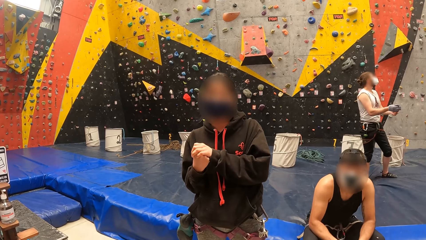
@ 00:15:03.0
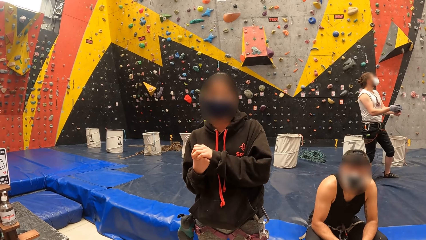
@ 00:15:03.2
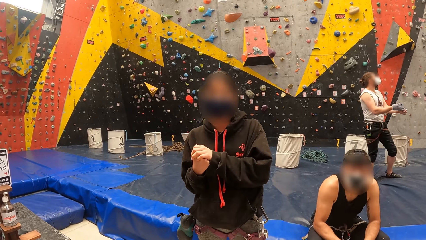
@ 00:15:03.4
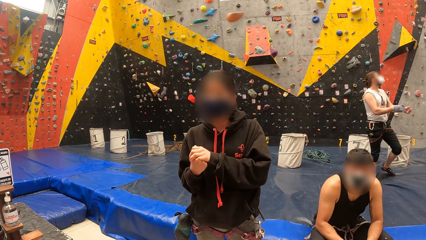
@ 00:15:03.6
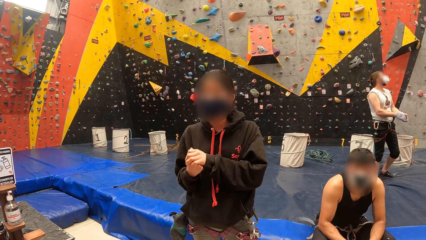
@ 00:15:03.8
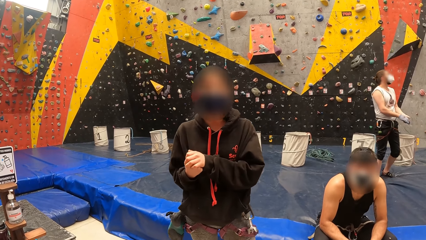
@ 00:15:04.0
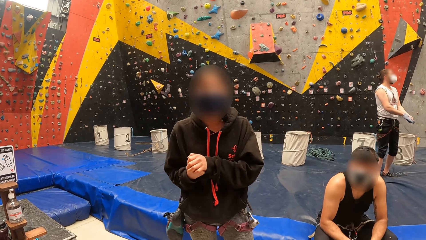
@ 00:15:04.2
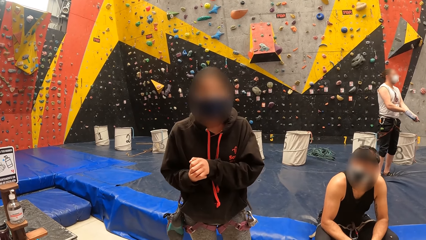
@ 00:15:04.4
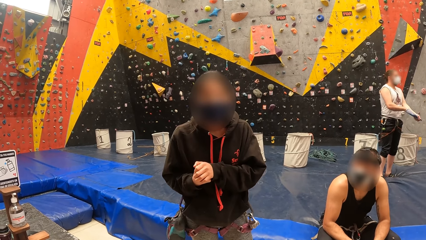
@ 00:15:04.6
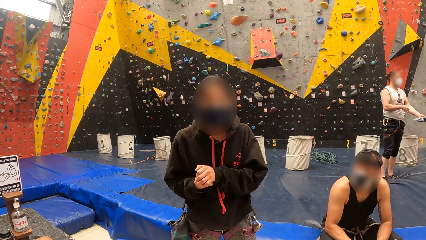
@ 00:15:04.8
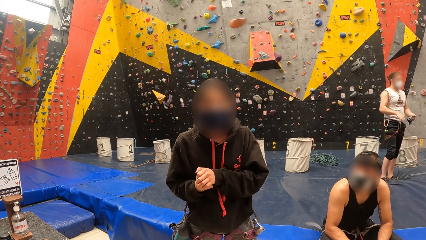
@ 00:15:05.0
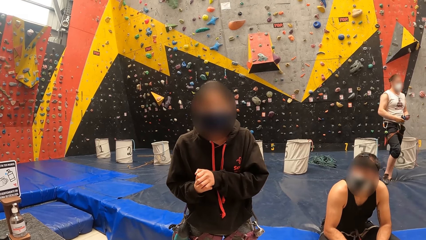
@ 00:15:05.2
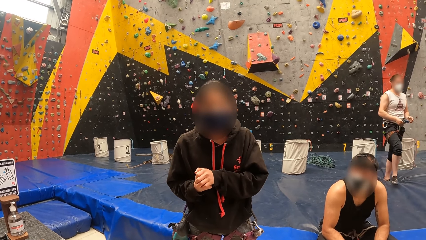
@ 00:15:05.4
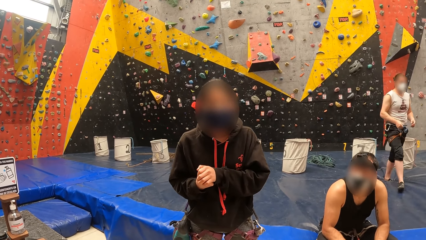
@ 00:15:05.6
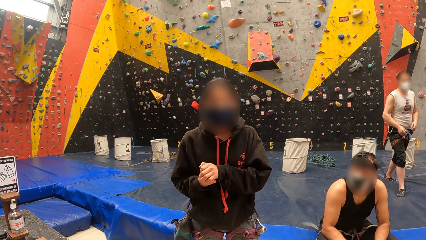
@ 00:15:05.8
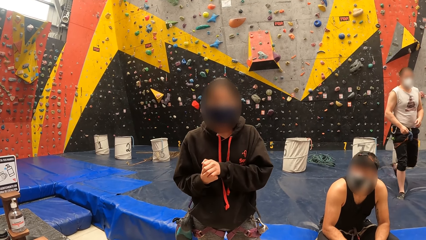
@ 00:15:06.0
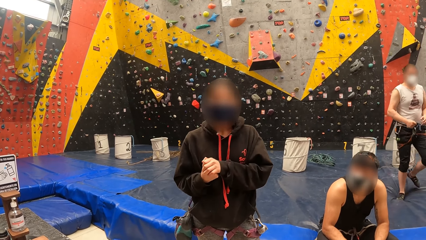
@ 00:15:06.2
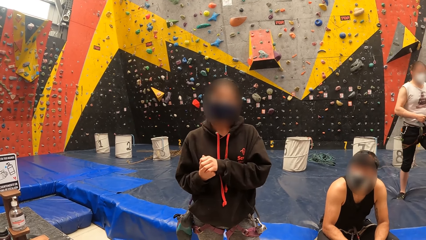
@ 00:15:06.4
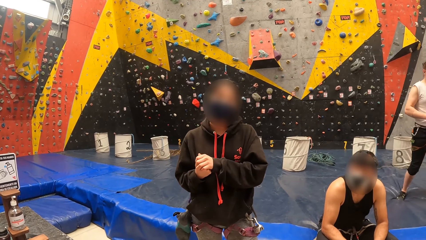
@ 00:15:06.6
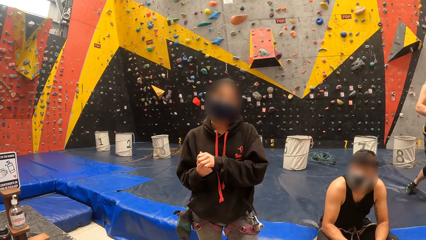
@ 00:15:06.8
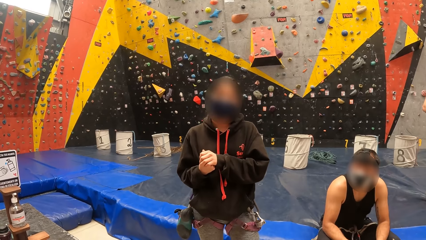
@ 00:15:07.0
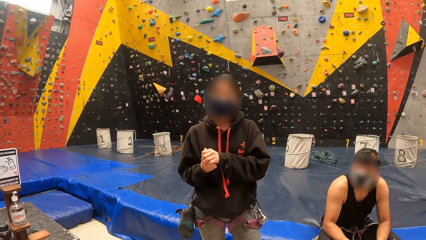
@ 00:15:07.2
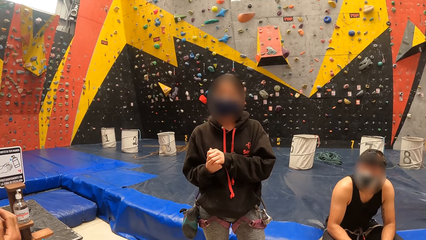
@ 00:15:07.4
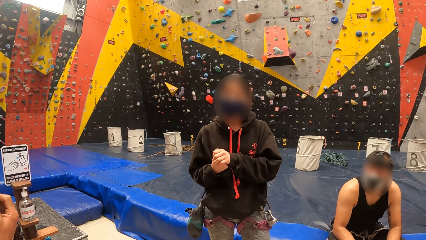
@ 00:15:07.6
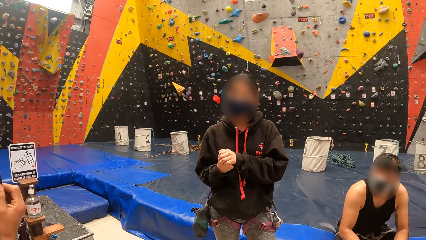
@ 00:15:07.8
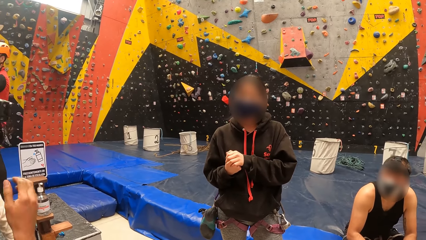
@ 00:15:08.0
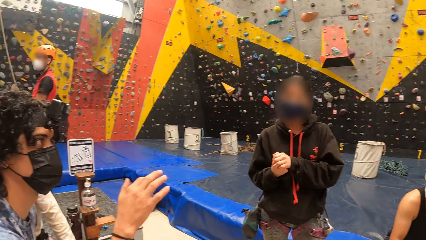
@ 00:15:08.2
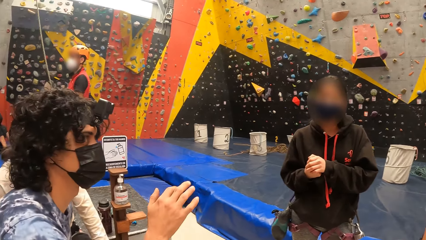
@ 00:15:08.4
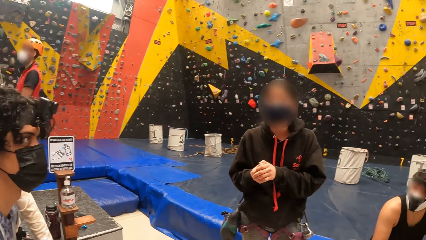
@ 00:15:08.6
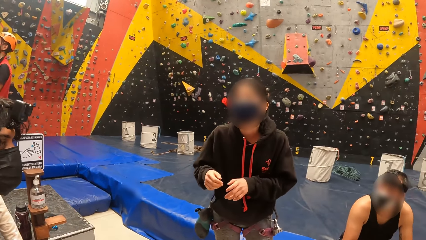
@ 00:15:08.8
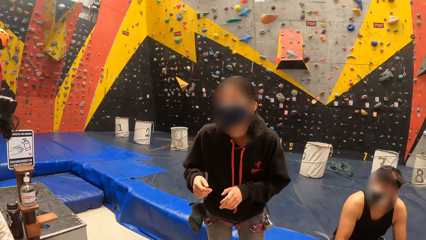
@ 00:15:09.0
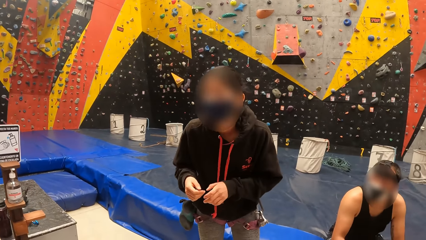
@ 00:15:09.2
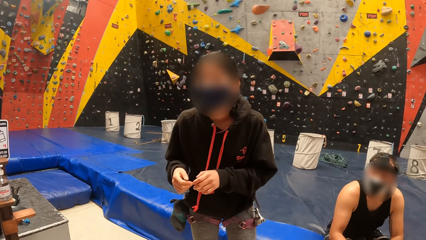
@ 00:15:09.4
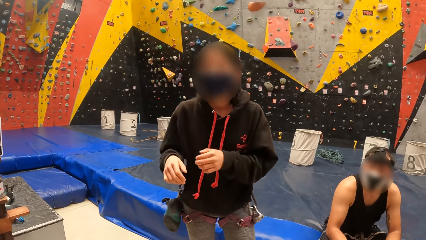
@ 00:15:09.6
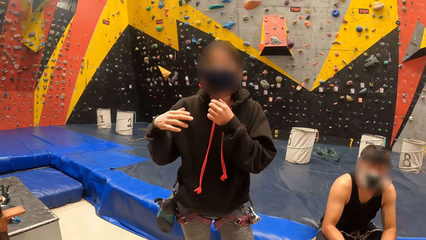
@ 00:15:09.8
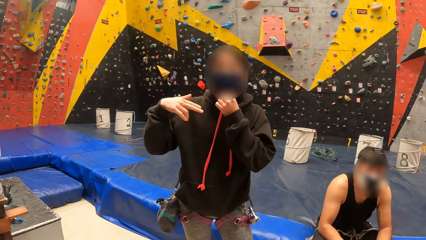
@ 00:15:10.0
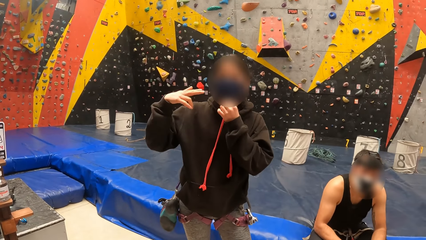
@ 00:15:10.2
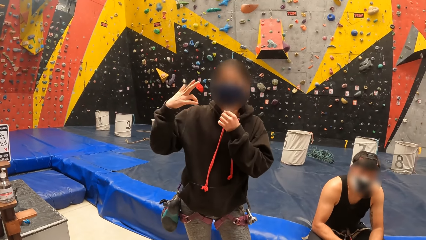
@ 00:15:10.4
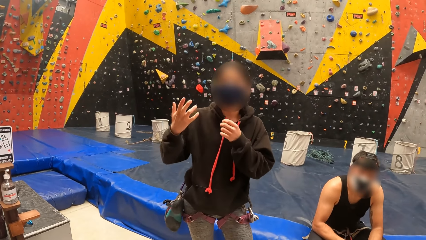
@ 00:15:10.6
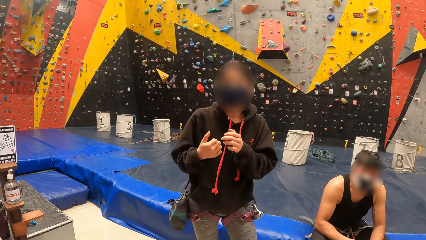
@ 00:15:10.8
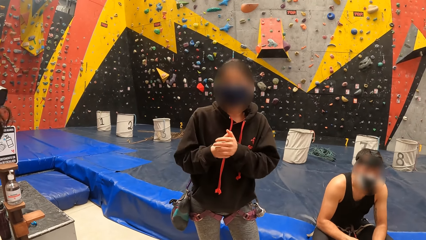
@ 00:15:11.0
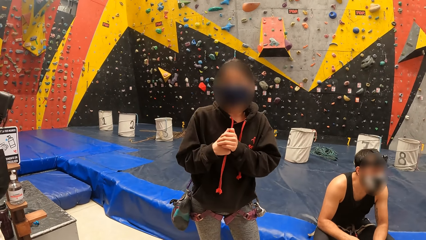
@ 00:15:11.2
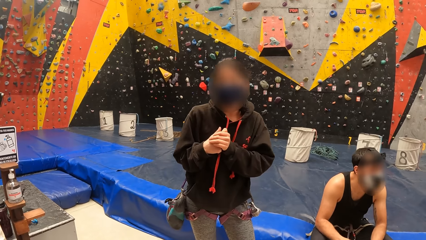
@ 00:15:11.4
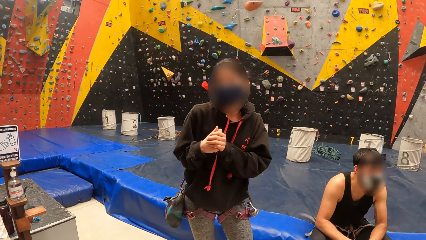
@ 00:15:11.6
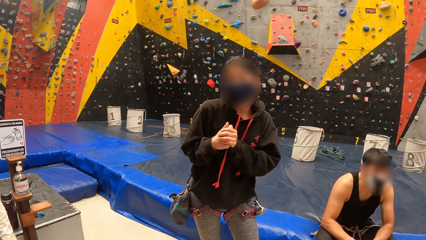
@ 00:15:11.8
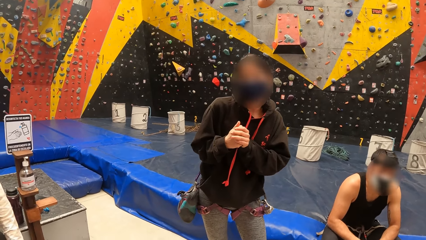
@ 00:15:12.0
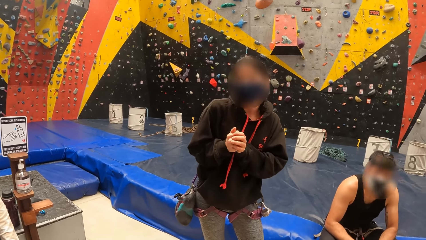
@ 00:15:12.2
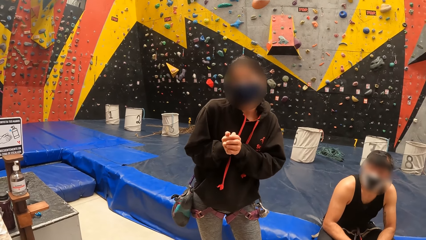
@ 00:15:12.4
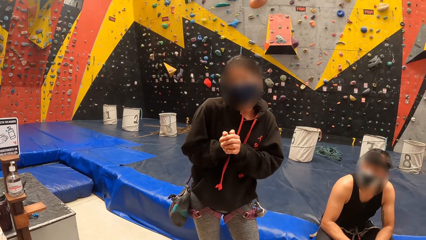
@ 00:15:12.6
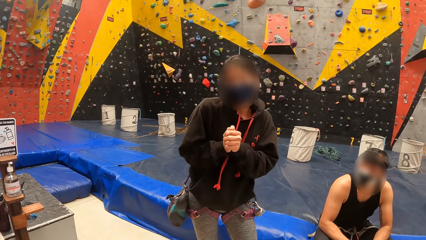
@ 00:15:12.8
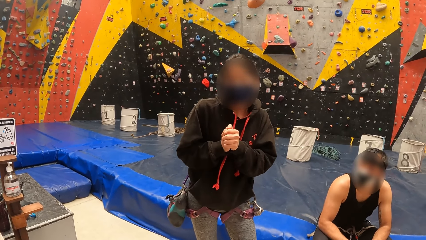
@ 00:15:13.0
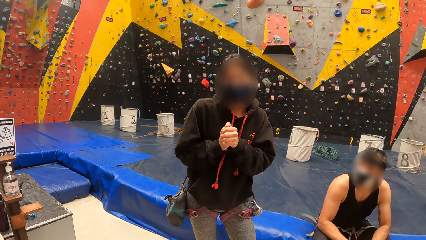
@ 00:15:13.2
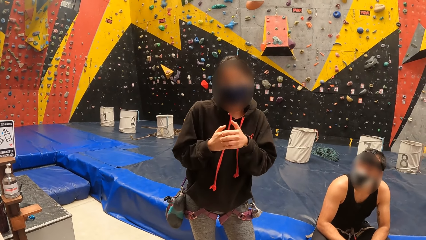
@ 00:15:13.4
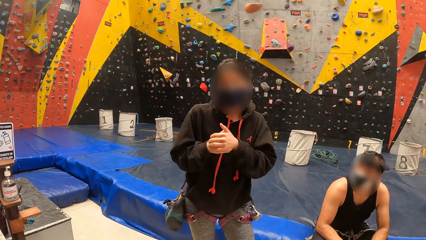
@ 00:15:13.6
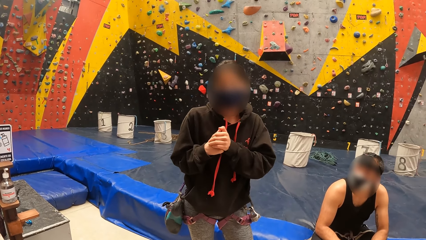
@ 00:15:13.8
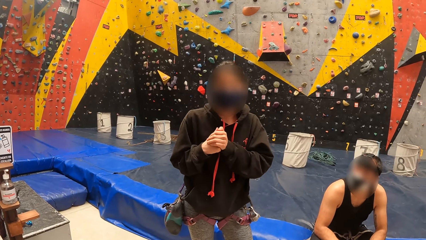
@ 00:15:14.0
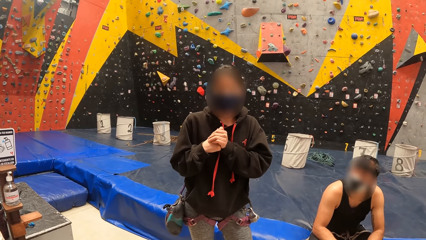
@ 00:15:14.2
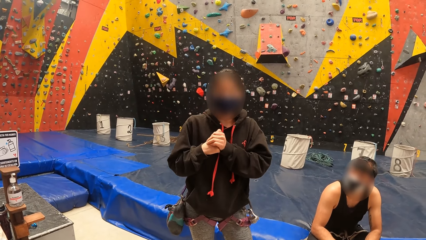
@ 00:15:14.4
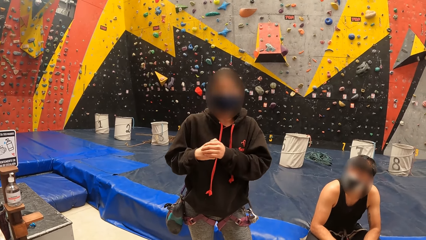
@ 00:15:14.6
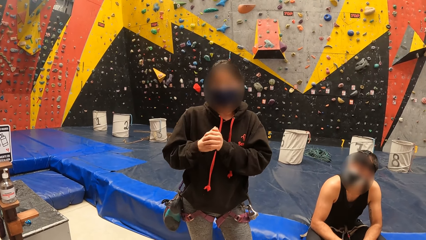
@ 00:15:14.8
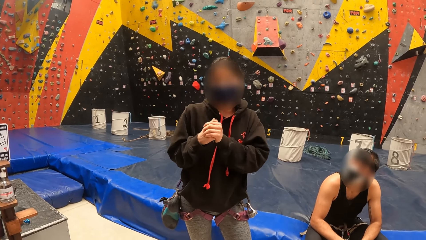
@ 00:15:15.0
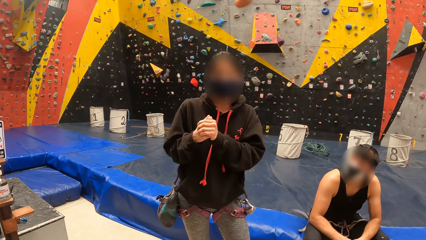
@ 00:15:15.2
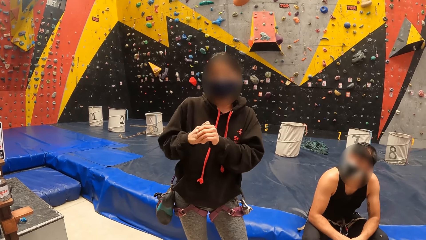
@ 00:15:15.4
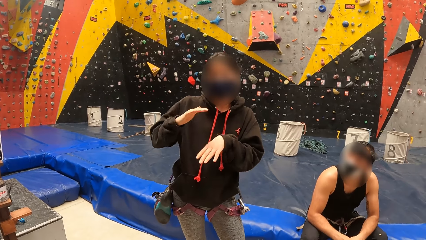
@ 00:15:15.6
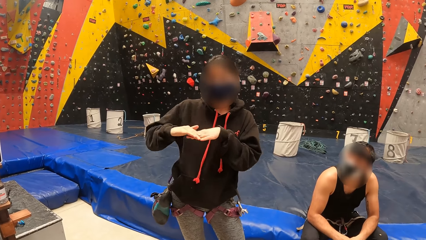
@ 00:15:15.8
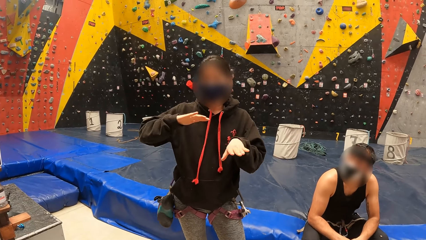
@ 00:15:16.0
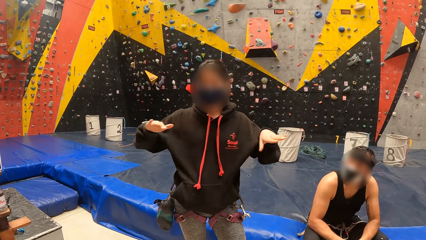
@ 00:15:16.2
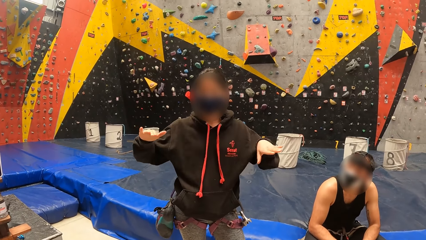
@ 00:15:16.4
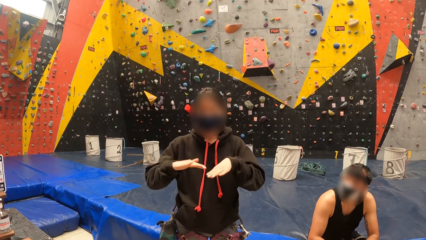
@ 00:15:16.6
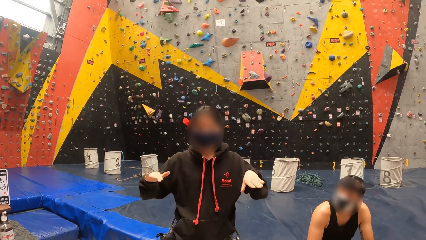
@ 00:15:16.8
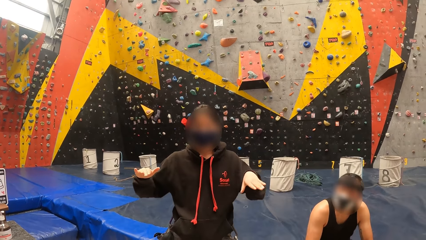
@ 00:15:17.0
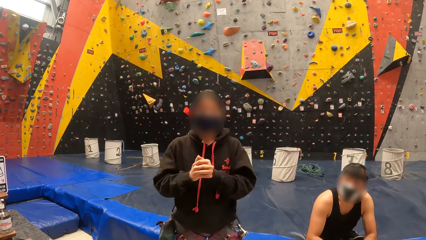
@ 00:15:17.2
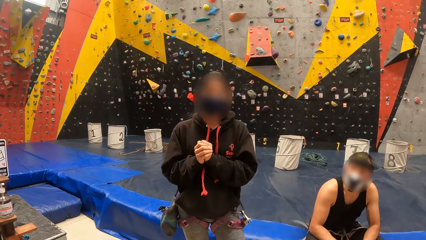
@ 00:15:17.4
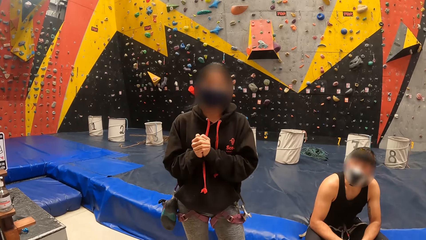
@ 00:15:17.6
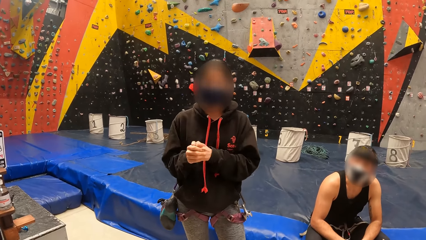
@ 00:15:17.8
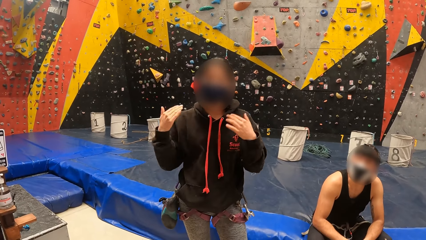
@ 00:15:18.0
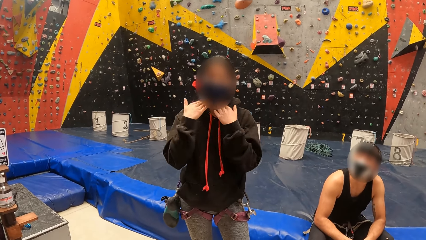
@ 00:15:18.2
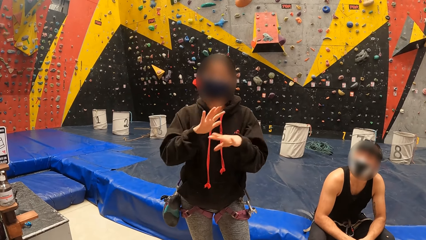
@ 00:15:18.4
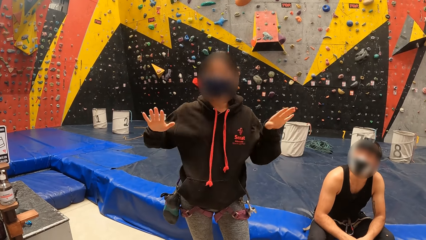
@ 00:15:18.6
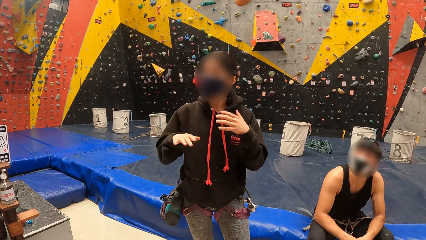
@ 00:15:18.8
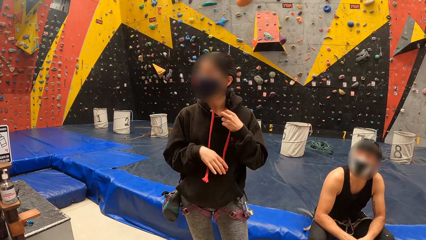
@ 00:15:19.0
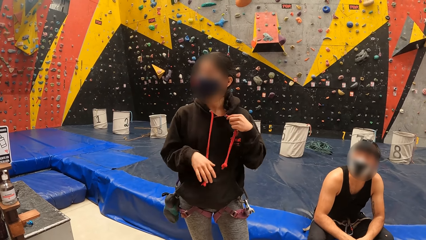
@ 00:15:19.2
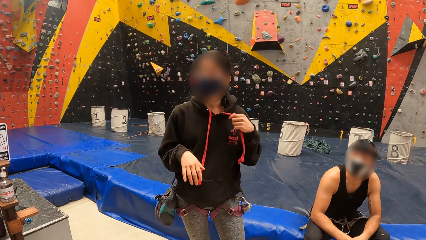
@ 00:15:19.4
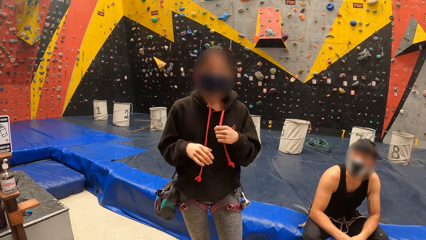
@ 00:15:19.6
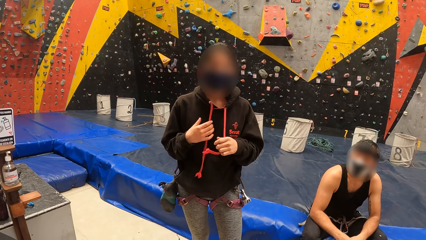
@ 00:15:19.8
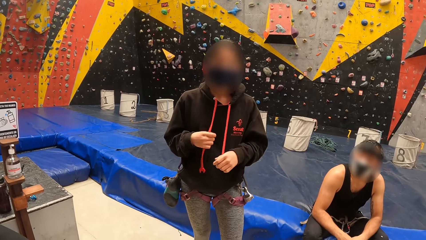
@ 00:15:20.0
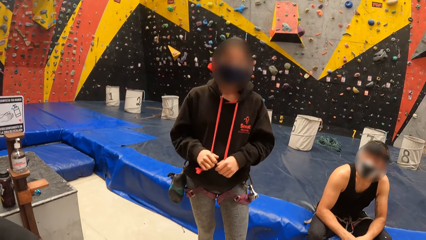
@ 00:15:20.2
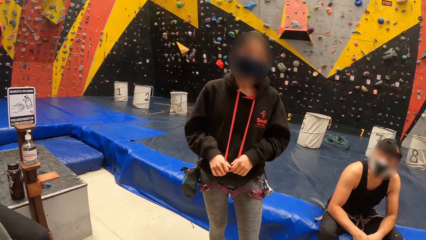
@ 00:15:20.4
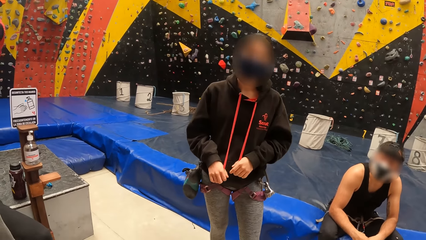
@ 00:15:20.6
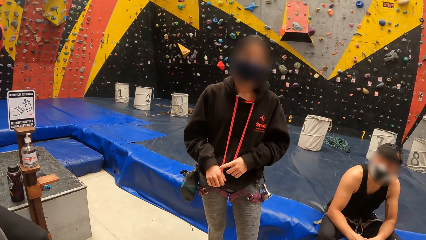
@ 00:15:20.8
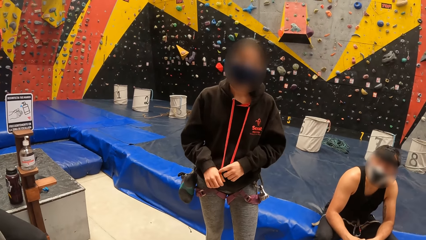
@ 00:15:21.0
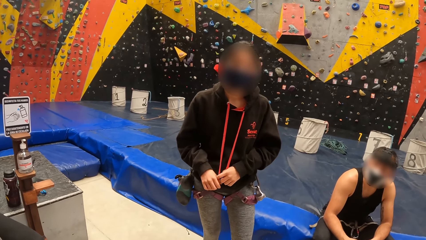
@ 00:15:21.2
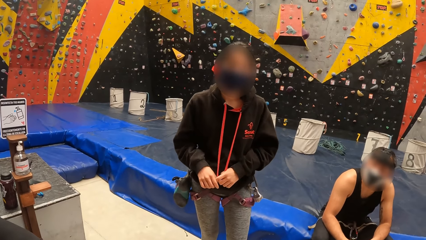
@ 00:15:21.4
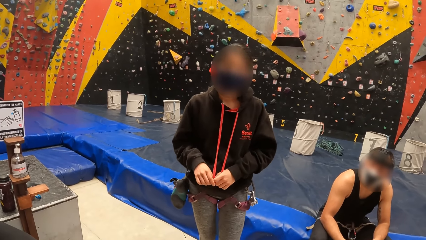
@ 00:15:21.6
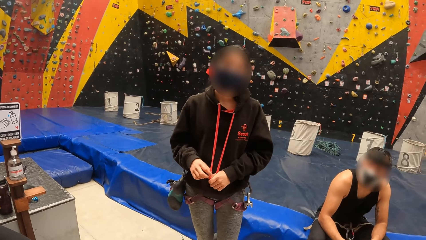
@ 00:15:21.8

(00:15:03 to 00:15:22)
A man looks at the camera wearer. A person sits down. Another man talks to the camera wearer. The camera wearer looks in front. Another person gestures with both hands.
